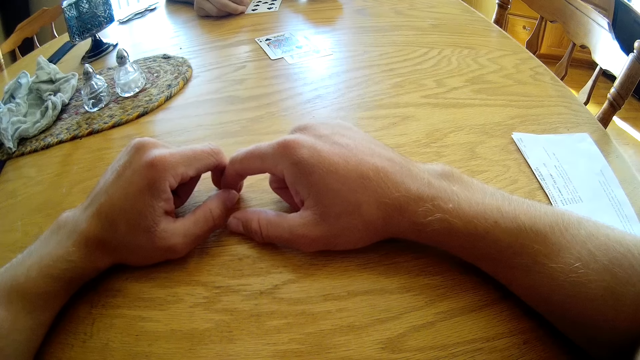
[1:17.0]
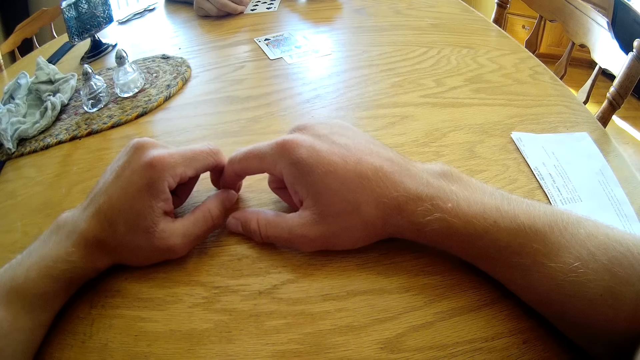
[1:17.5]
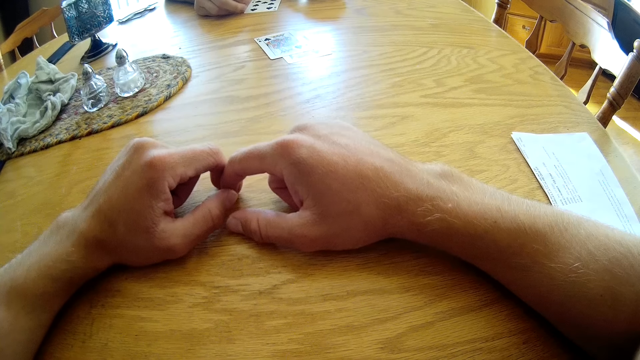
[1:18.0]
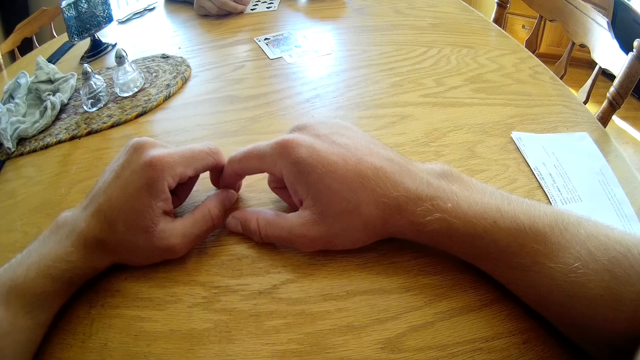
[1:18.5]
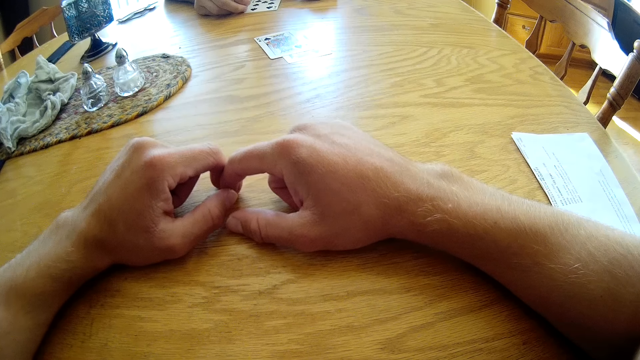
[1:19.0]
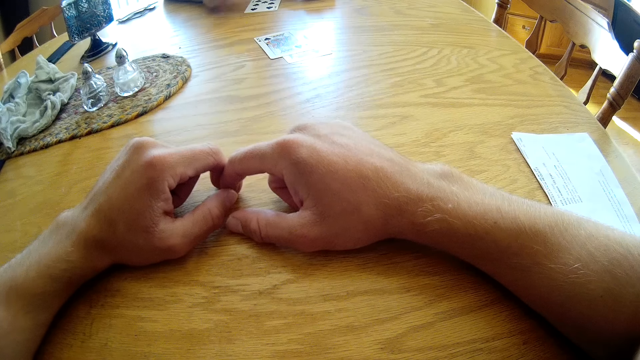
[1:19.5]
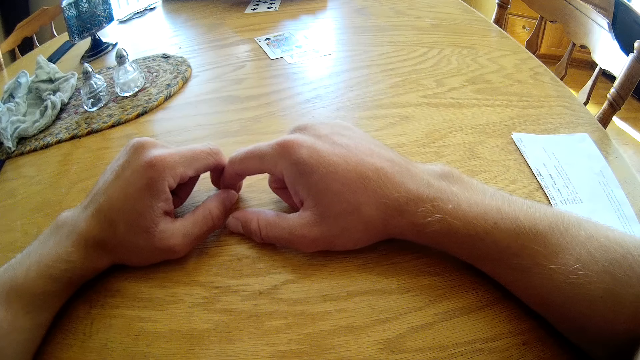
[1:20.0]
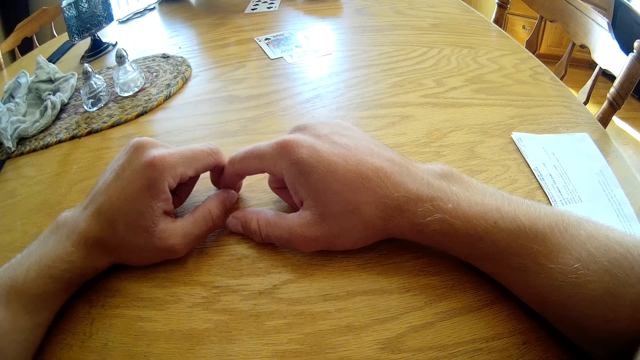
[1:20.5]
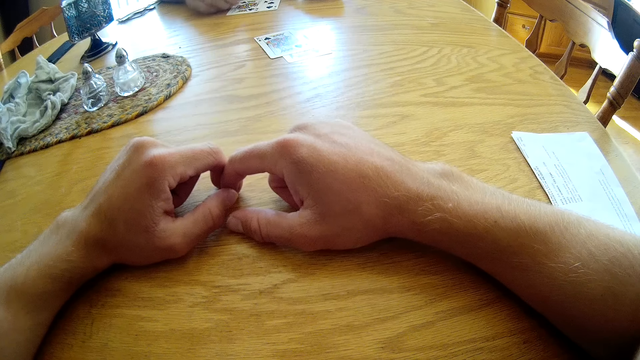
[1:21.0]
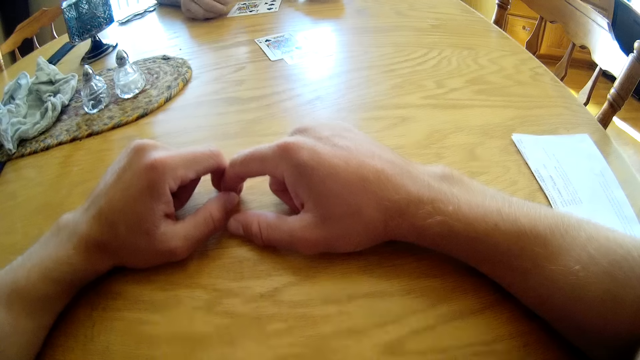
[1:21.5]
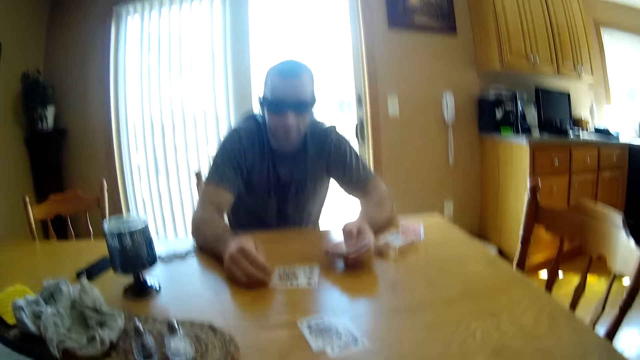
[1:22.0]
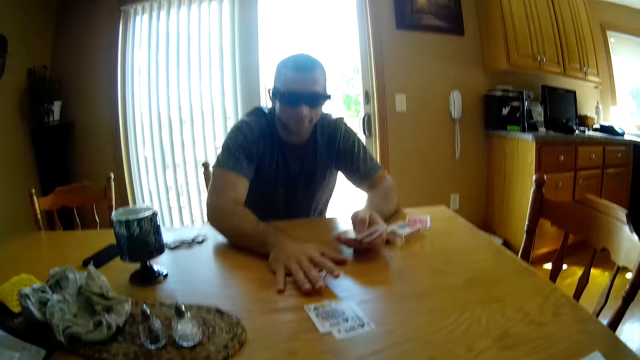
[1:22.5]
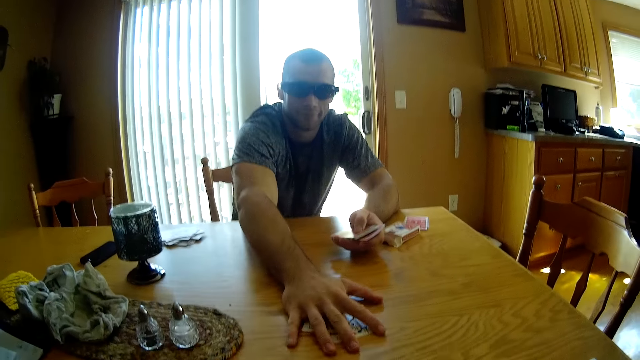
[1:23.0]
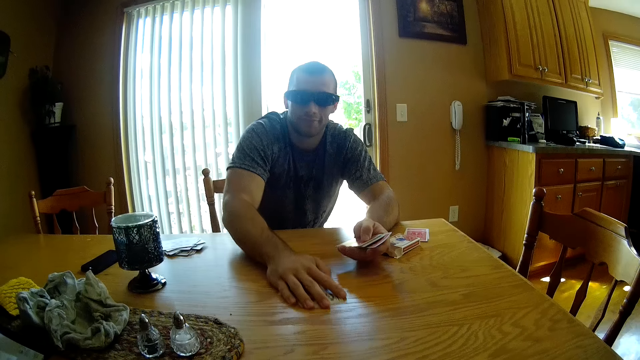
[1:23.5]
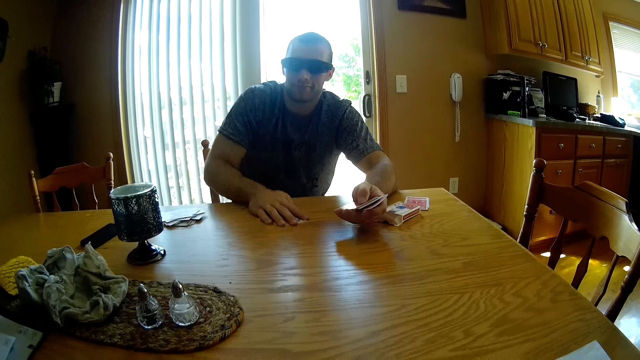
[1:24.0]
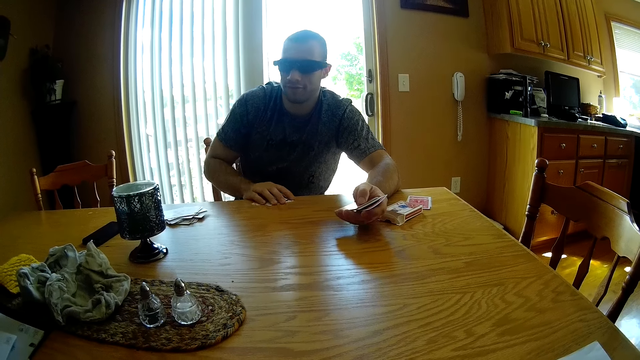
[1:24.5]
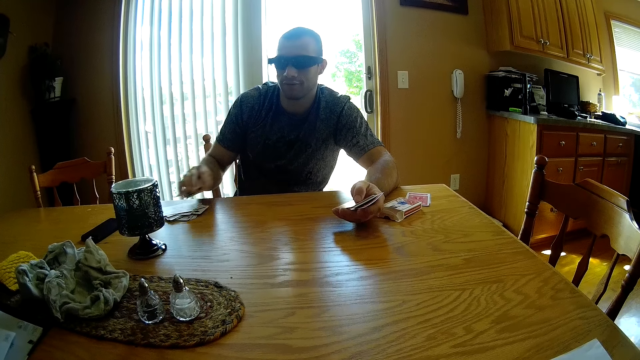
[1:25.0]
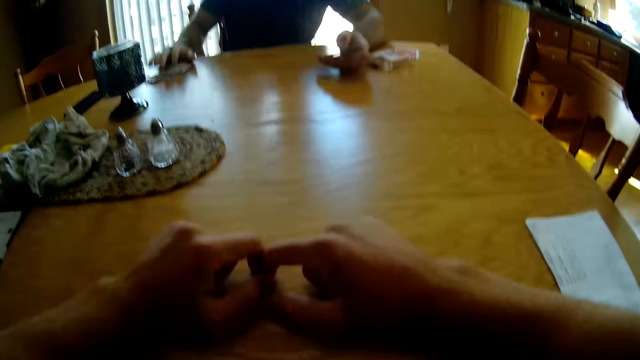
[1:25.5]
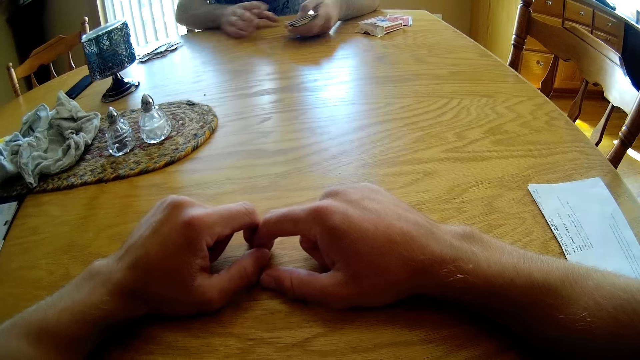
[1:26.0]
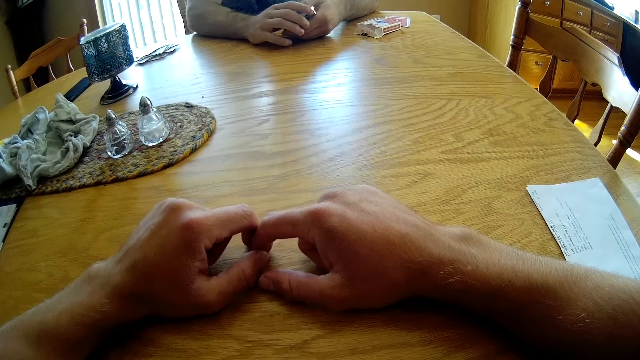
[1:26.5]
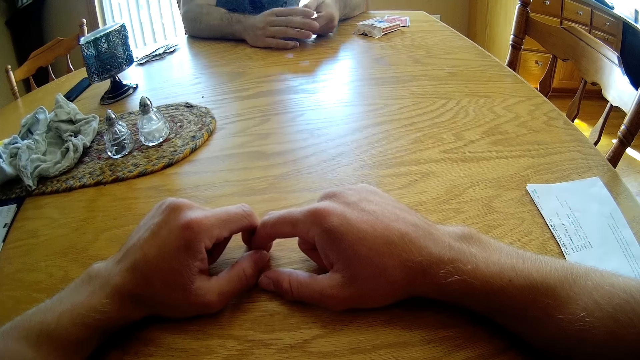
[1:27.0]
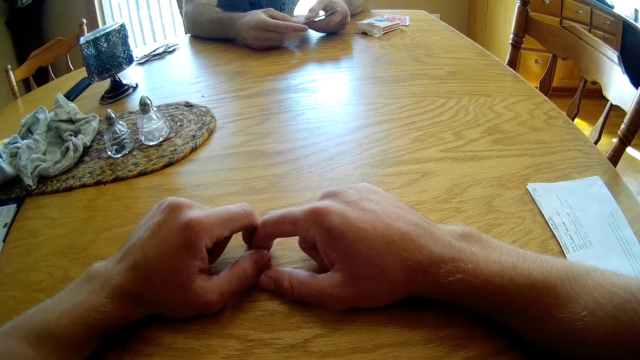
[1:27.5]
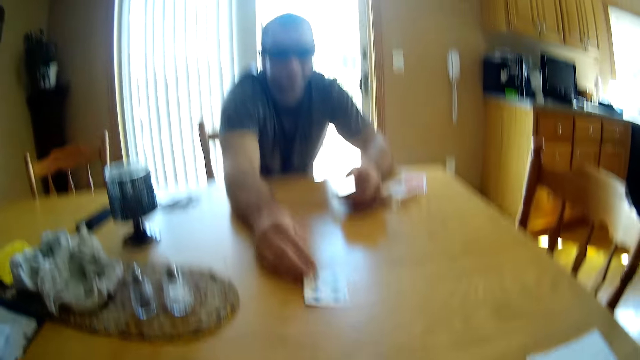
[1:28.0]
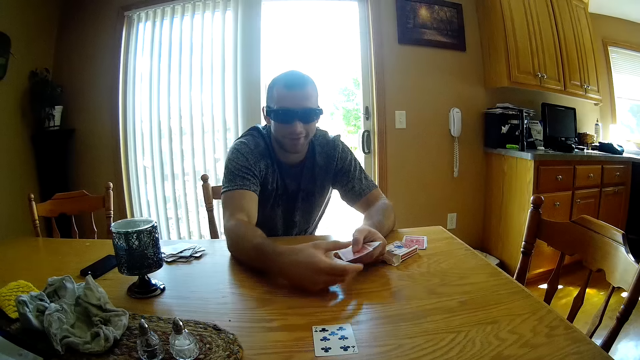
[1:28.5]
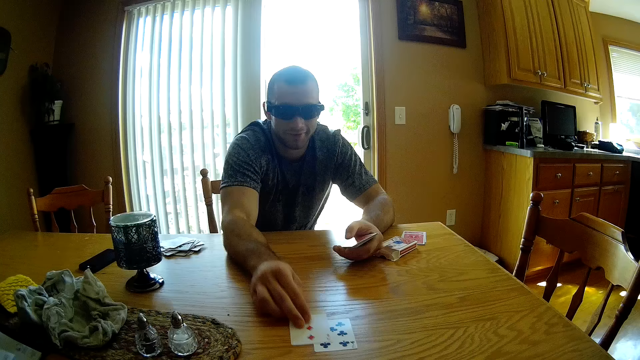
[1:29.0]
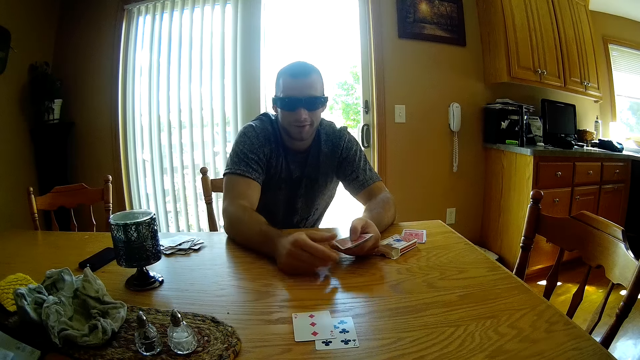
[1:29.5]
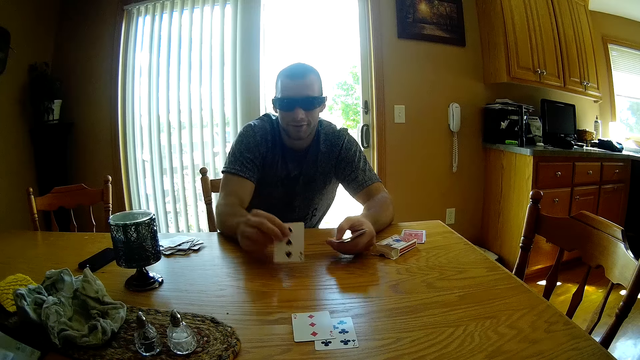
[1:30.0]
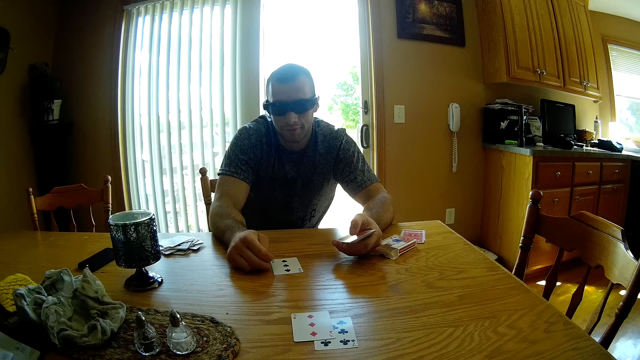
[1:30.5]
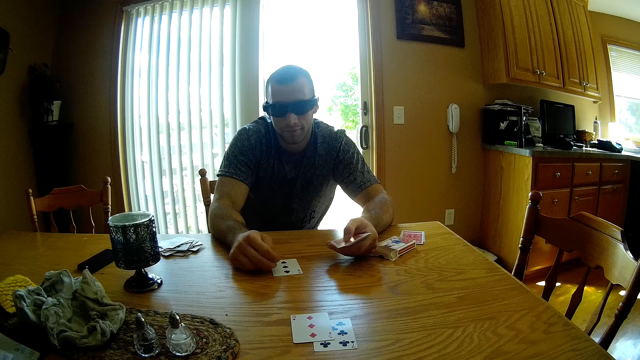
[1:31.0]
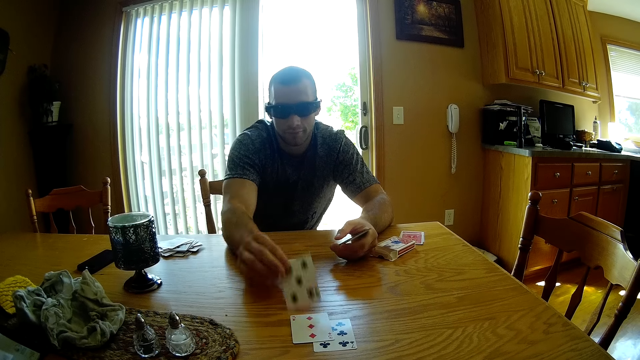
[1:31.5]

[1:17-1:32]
A man takes the play cards. The man converses with the camera wearer and puts down the play cards. The man takes the play cards, places the cards on the table and arranges the play cards.

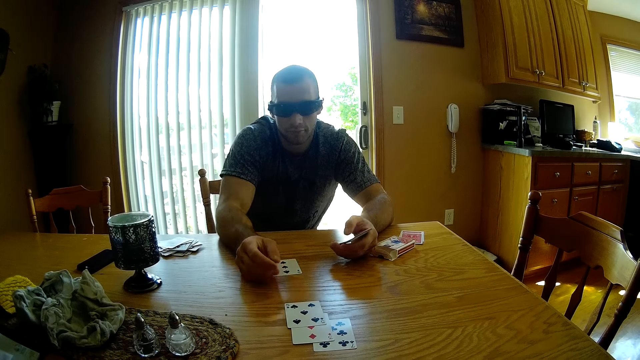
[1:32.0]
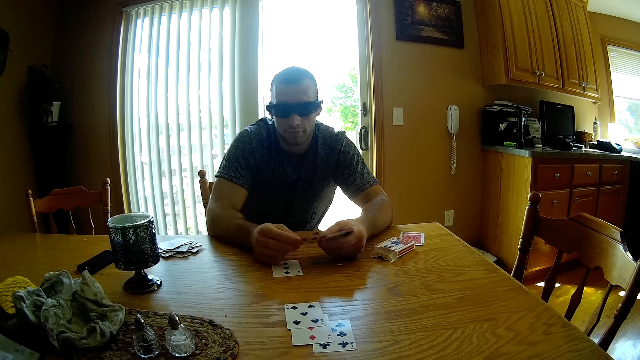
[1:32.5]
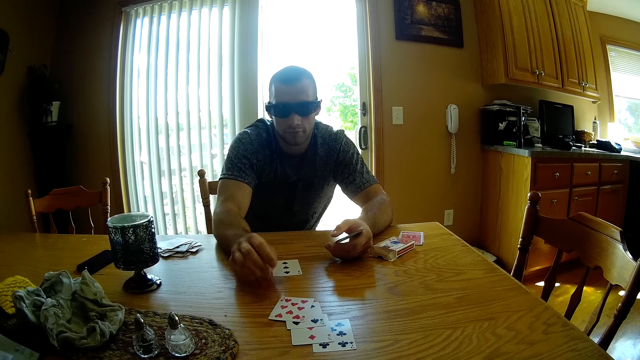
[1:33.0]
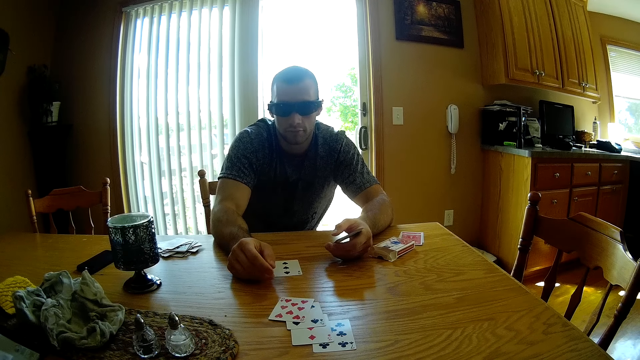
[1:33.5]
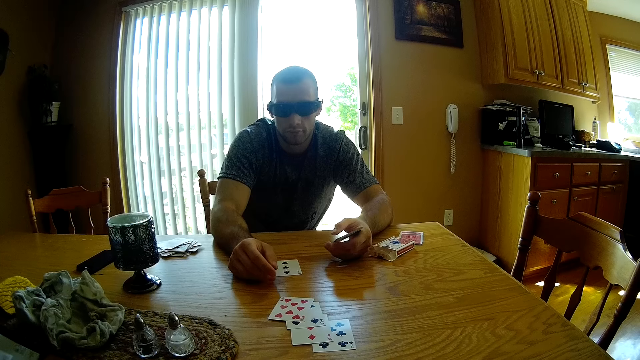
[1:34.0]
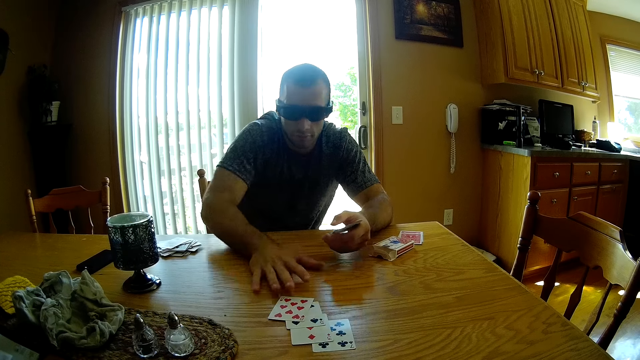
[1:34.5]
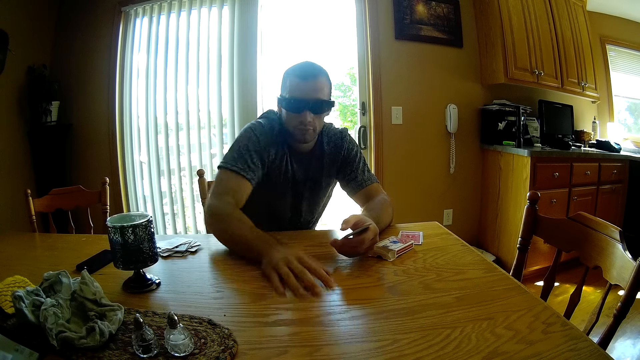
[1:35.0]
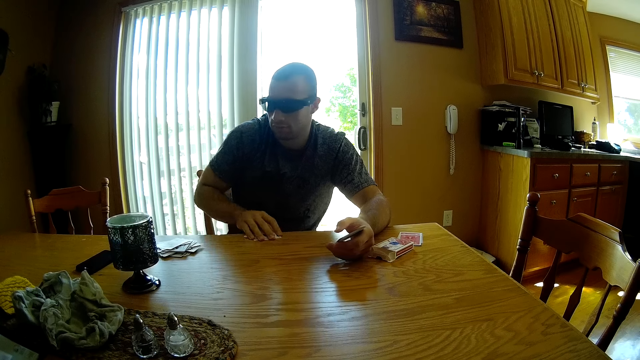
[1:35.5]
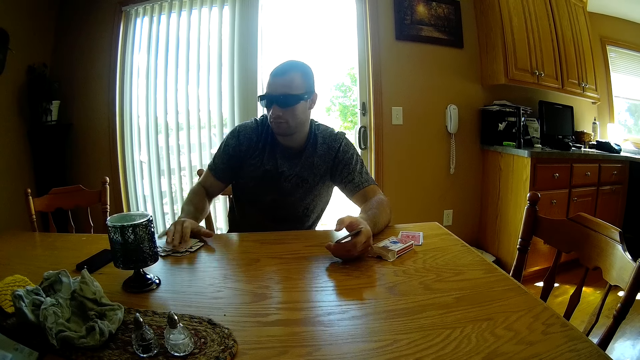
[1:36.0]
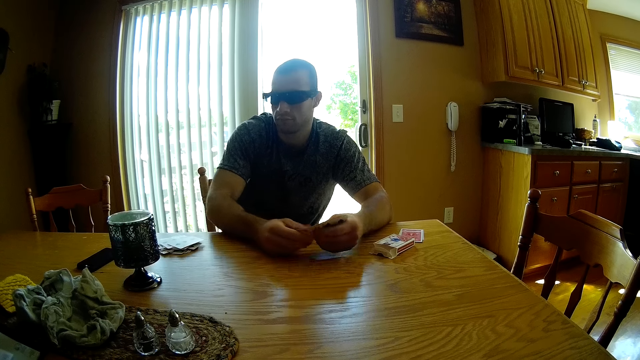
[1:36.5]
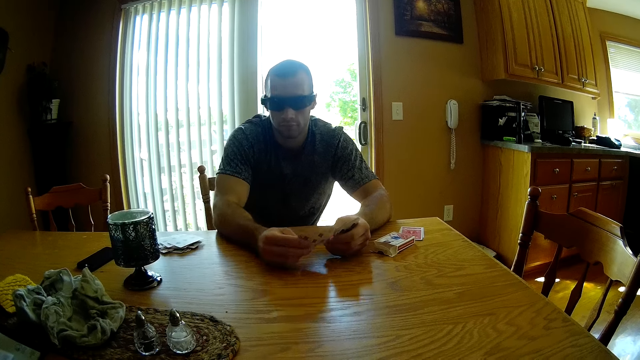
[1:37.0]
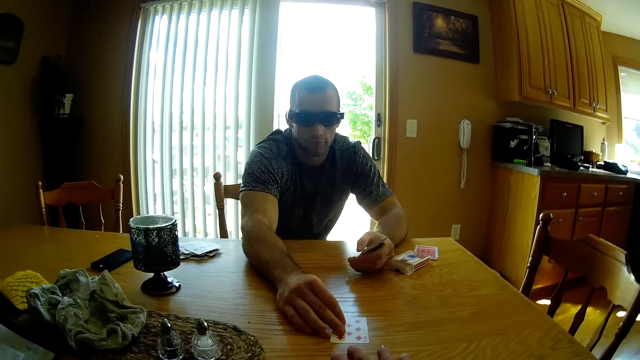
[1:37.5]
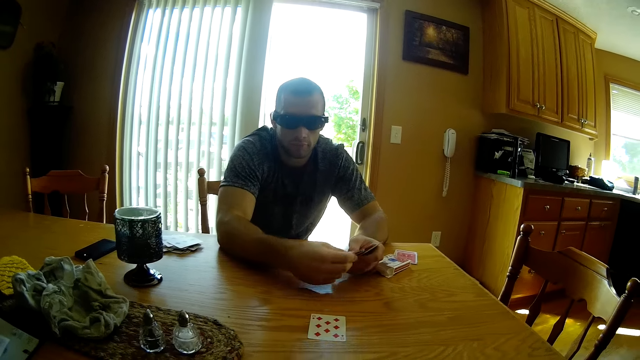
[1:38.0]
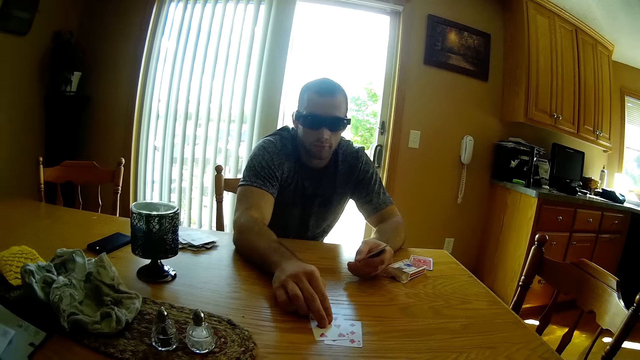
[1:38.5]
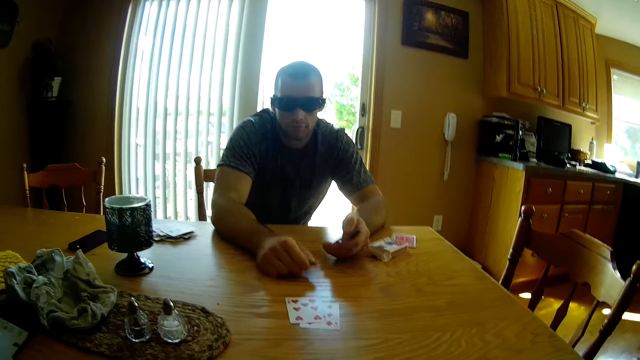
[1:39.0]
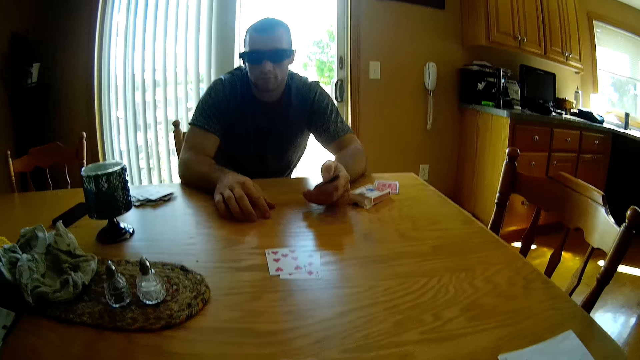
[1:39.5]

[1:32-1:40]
A man takes the play cards. The man puts down the play cards on the table. The man converses with the camera wearer. The man arranges the play cards.
